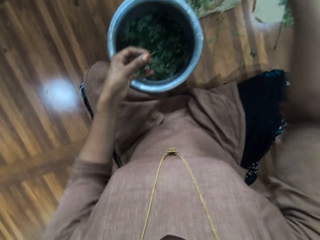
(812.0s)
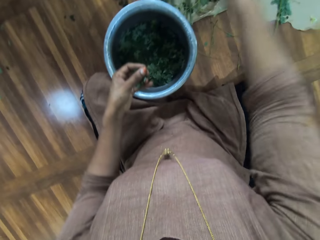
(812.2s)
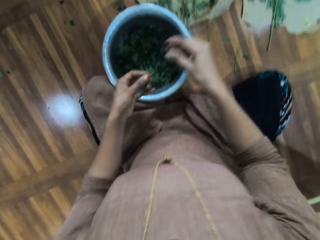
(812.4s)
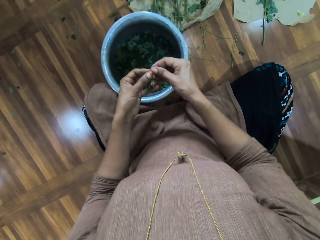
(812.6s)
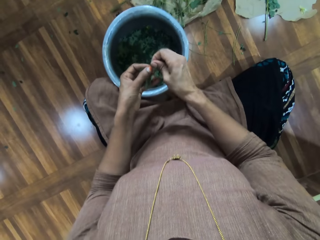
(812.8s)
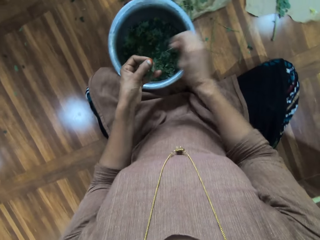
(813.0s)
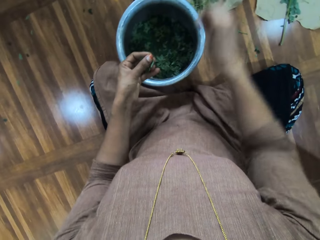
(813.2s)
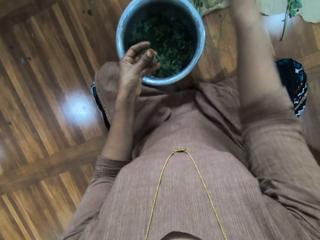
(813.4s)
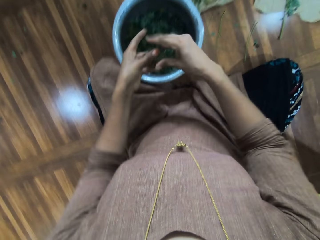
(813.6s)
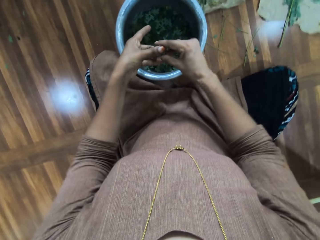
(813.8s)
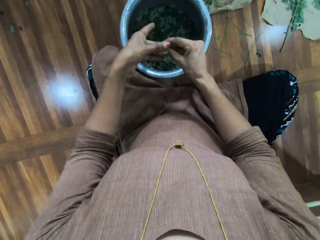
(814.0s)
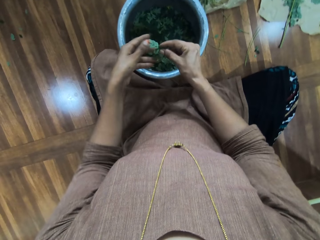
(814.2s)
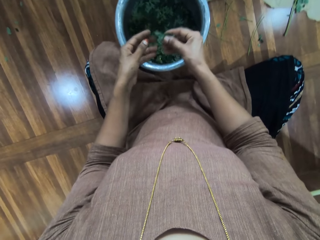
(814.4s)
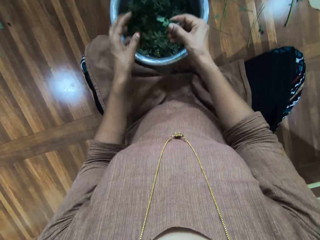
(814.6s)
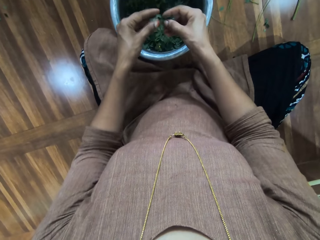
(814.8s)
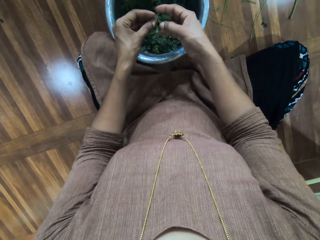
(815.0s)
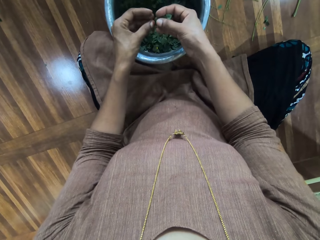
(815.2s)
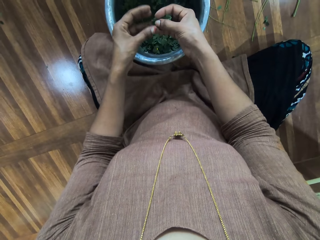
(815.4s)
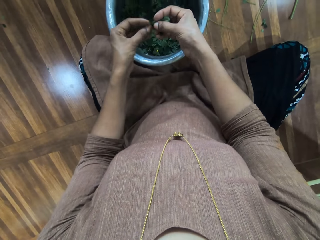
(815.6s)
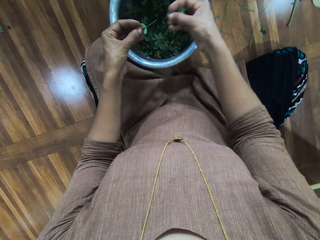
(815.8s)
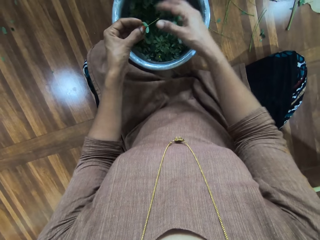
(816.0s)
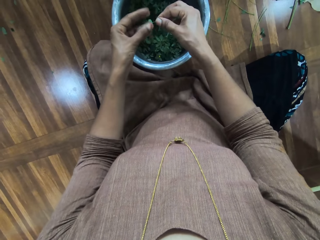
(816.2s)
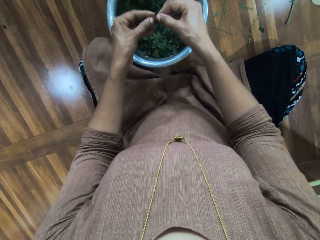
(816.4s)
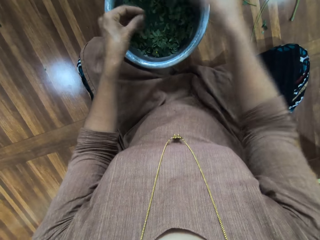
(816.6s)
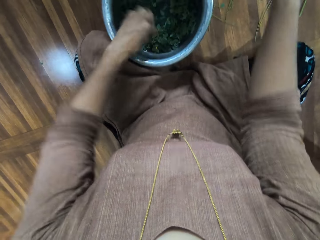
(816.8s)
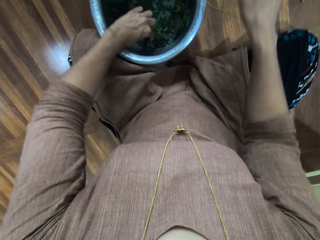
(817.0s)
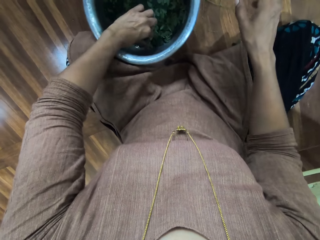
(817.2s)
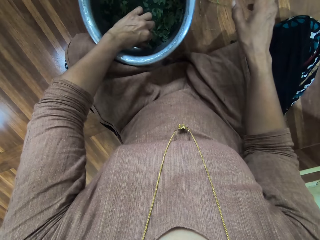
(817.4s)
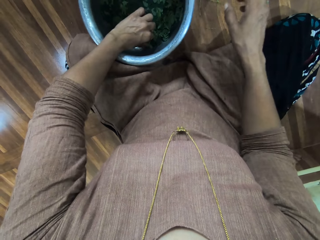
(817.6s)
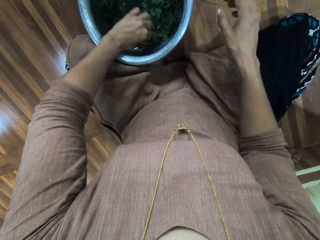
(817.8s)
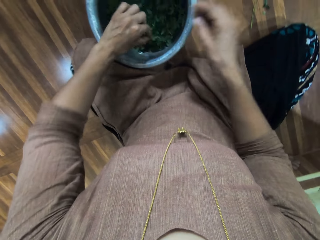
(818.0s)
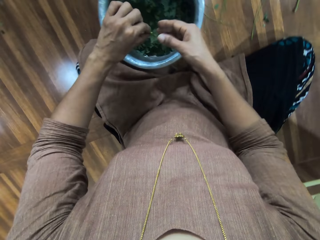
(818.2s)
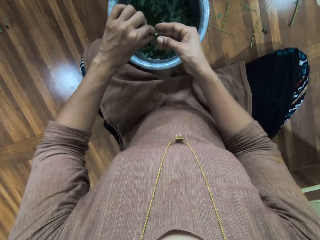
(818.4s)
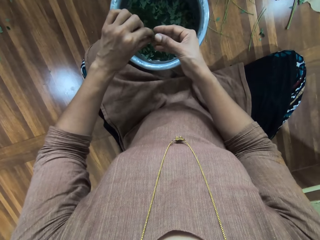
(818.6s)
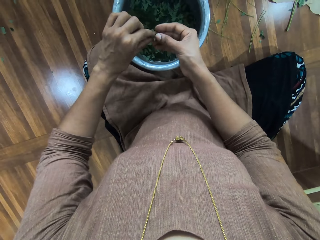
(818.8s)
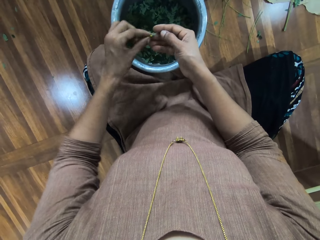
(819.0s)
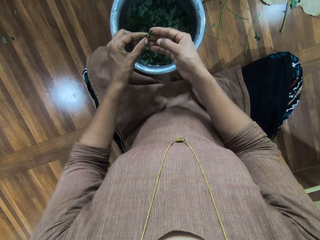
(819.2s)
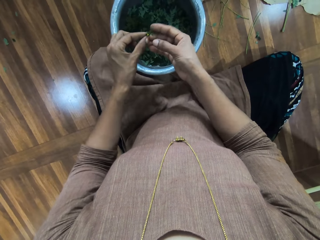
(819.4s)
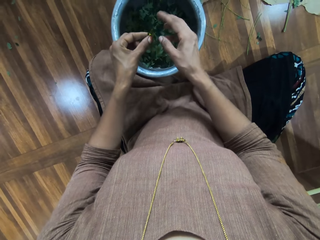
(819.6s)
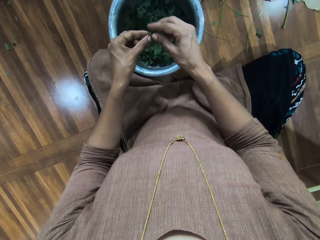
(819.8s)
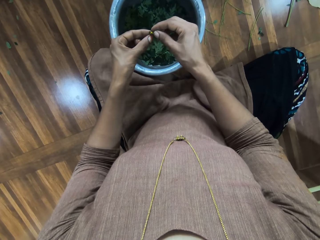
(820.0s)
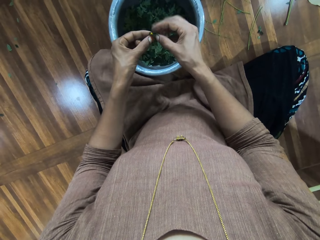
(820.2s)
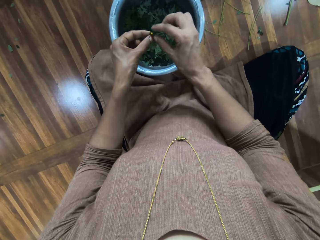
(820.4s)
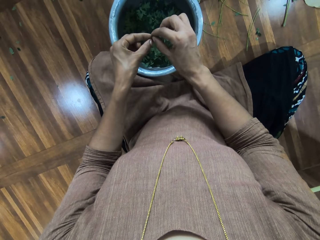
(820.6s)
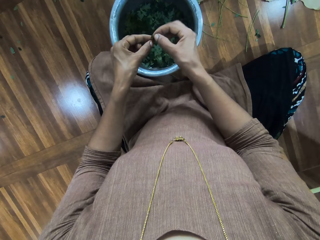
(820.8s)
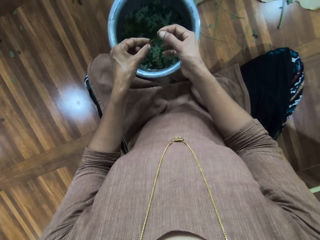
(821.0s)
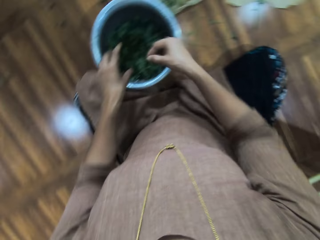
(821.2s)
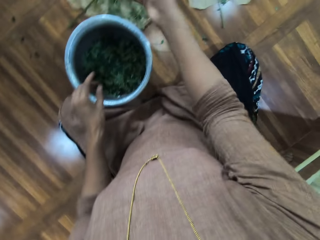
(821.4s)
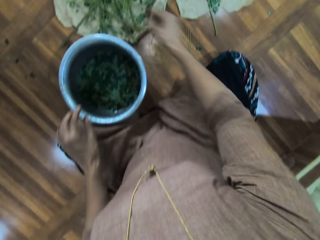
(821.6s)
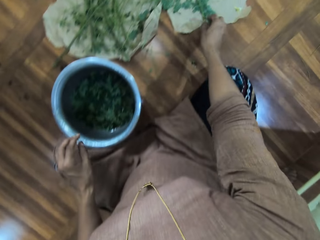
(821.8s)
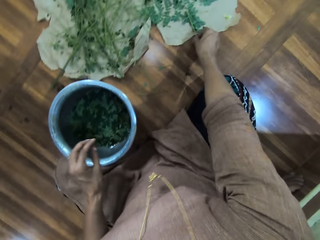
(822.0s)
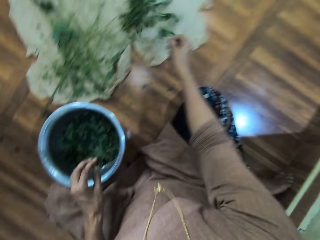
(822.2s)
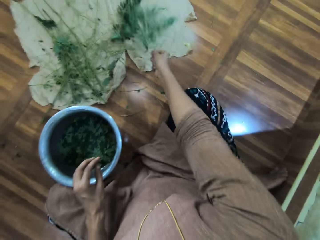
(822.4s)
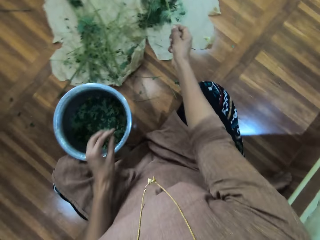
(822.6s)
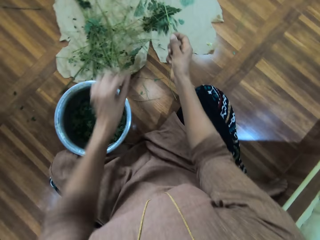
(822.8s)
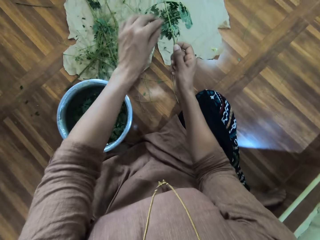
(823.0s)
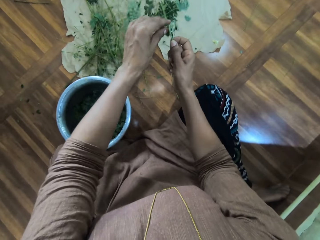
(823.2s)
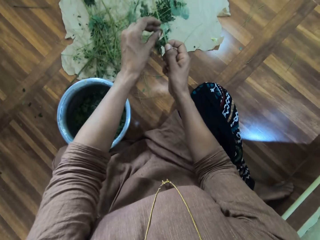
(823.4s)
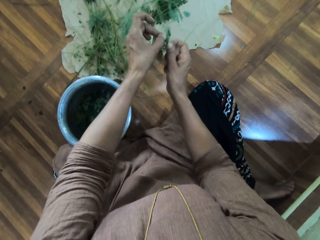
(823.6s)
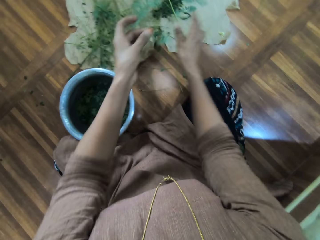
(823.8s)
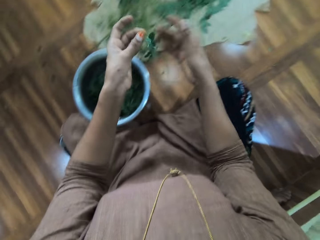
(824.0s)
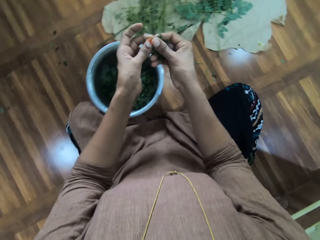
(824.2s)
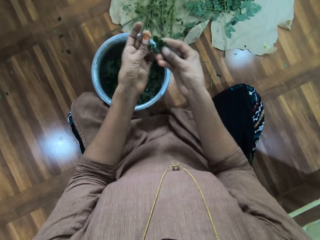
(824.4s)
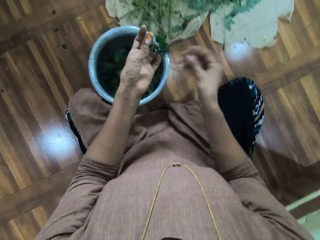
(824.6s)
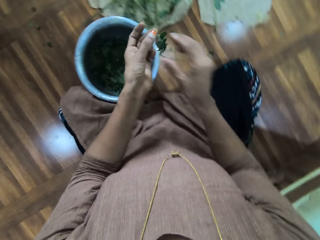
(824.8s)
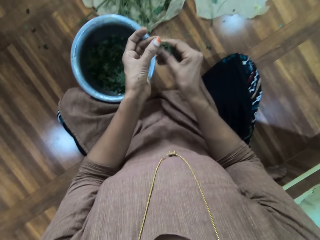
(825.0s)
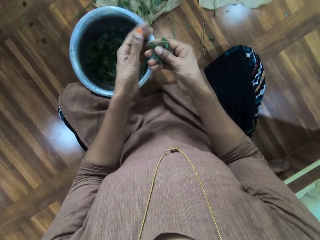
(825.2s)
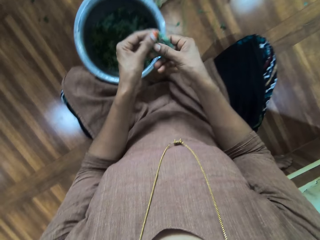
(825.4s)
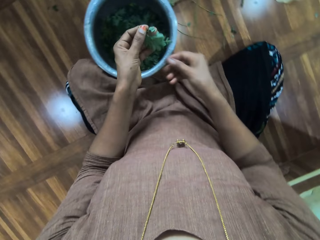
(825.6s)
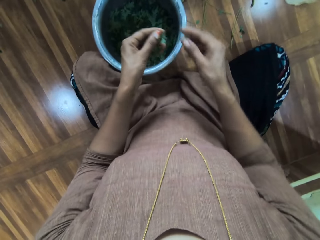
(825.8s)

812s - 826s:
The camera wearer throws the branch or stalk on the floor. She holds the branch with both her hands. She removes the leaves from the branch. She throws the branch on the floor. She holds the branch with both her hands. She removes the leaves from the branch. She drops the leaves in the pot. She plucks the leaves from the stalk. She throws the branch on the floor. She drops the leaves in the pot. She picks up another branch. She holds the branch with both her hands. She inspects the branch. She removes the seed from the branch. She plucks the leaves from the stalk. She throws the branch in her left hand in the pot. She throws the seed on the floor. She picks up another branch. She shakes the leaves stalk. She cuts the branch from the main branch. She throws the branch on the floor. She rubs the leaves on the branch with her right hand.

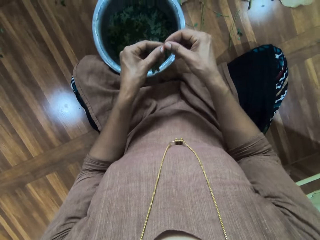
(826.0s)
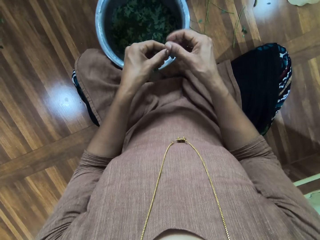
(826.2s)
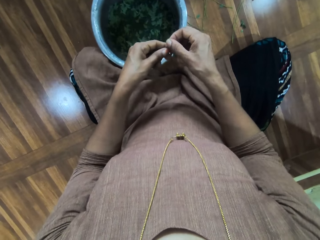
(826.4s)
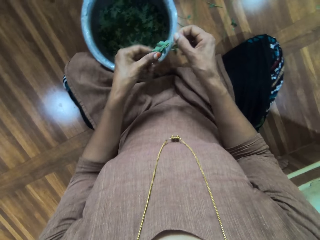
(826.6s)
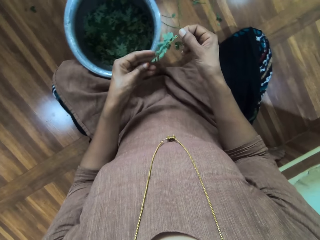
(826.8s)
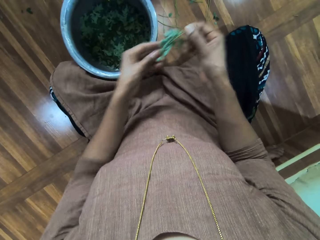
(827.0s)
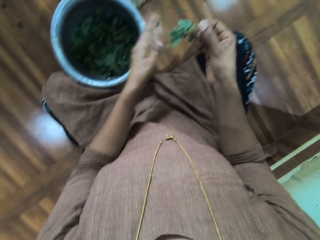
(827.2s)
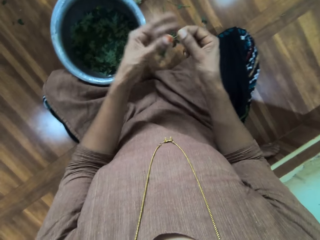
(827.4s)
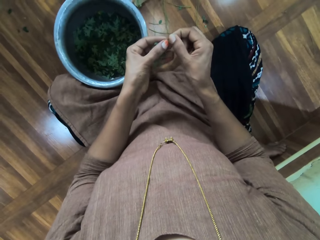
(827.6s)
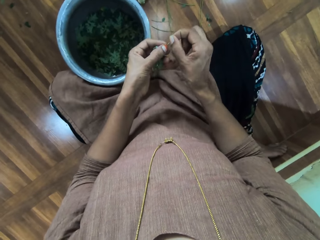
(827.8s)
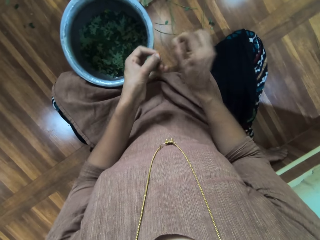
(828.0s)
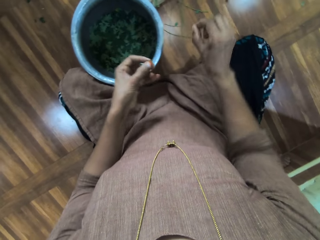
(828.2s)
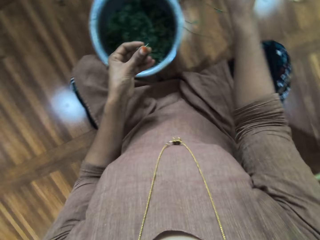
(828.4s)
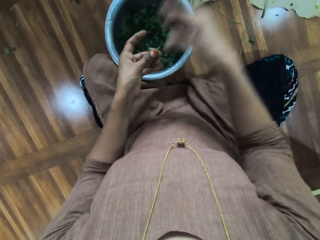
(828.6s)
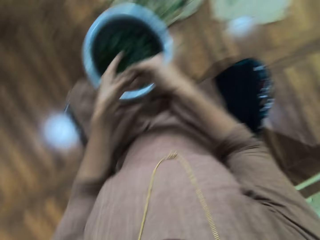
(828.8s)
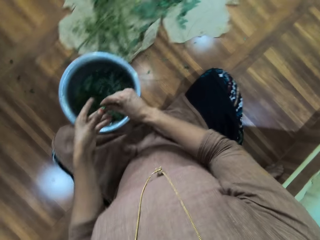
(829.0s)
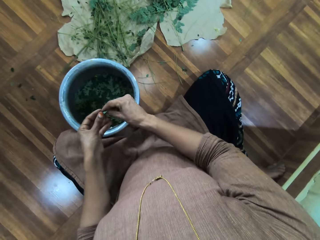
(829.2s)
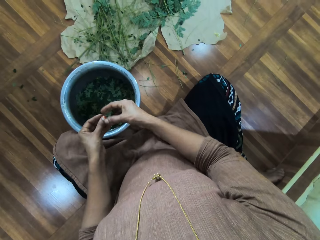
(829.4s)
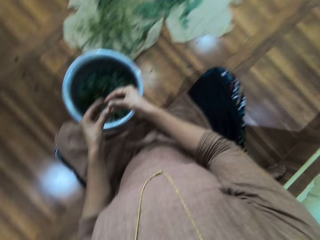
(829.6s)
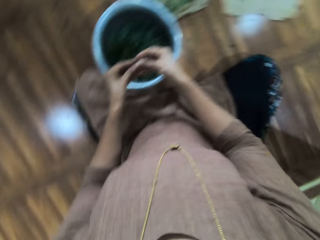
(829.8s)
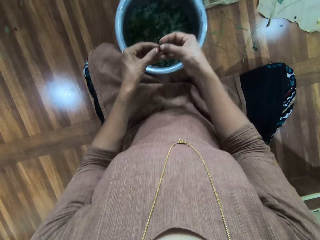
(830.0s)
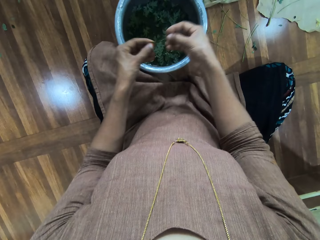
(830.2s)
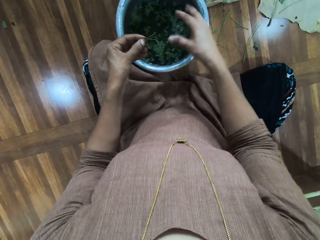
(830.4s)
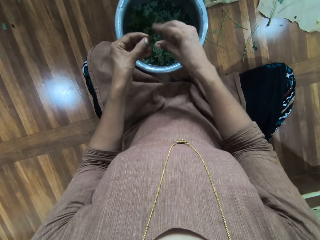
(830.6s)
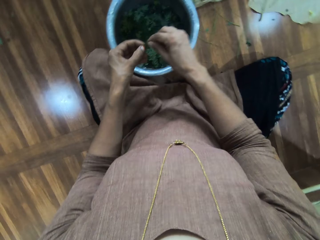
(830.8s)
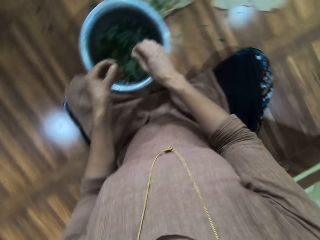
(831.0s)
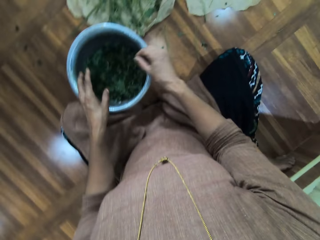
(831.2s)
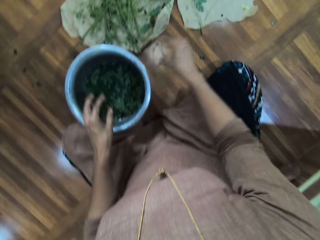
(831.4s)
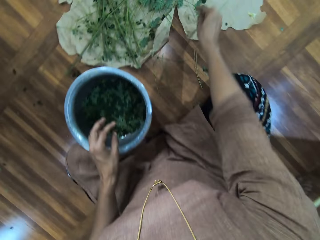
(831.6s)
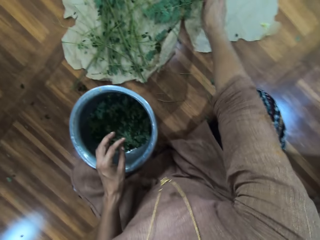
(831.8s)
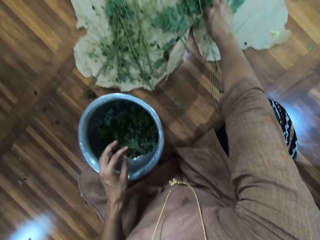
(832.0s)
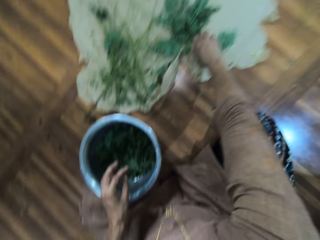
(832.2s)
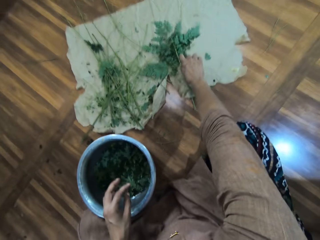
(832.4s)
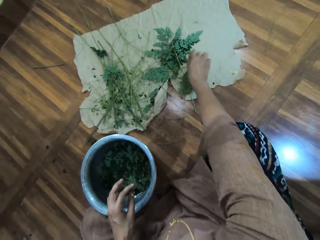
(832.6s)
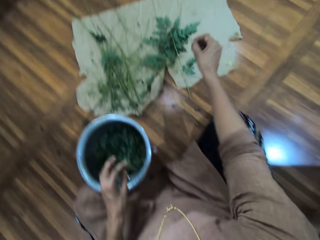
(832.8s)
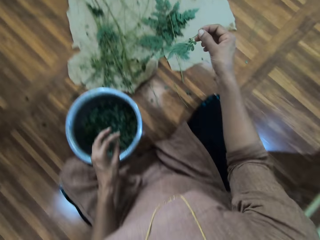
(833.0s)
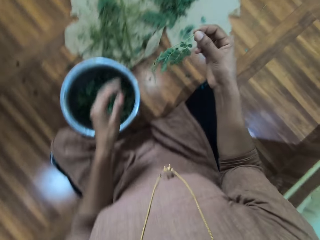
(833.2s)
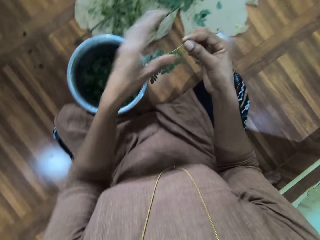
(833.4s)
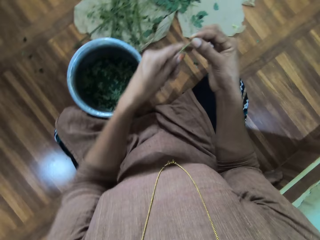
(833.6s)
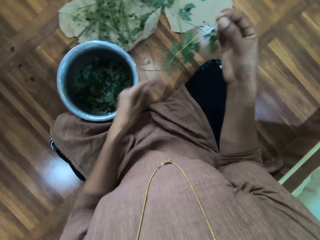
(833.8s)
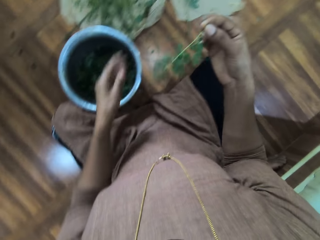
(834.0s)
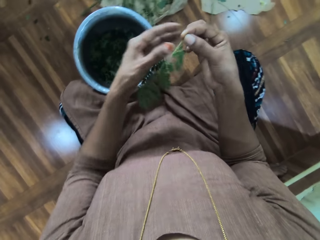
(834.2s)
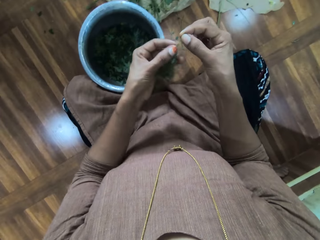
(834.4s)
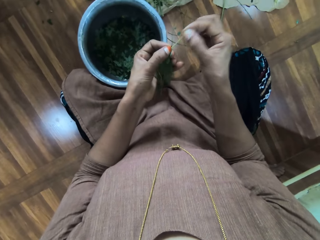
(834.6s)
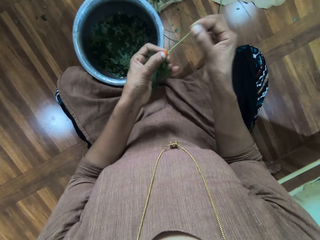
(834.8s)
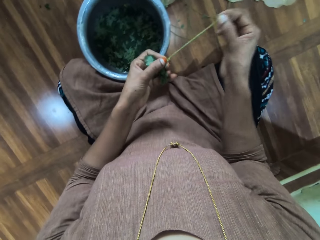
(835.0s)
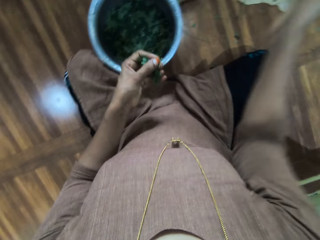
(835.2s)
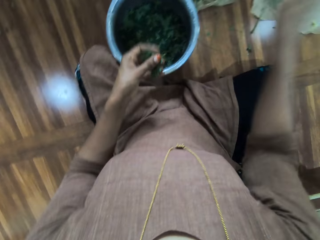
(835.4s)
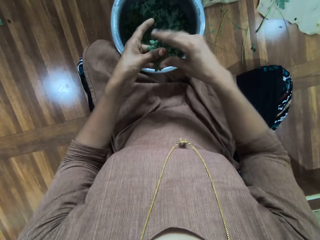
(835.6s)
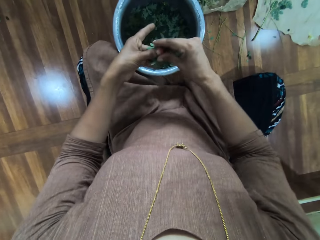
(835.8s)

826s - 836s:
The camera wearer touches the leaves. They remove leaves from the tree branch. They throw the branch. They remove leaves from the branch. They drop the leaves into the bucket. They throw the branch on the floor. They remove a branch from the main branch with the hand. They take the tree branch. They lift the branch. They touch the leaves of the branch. They remove leaves from the branch. They throw the branch on the floor.
